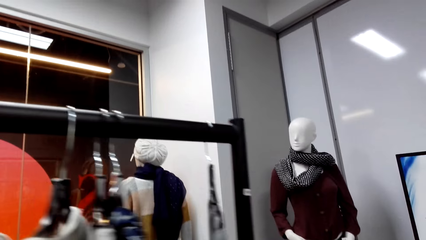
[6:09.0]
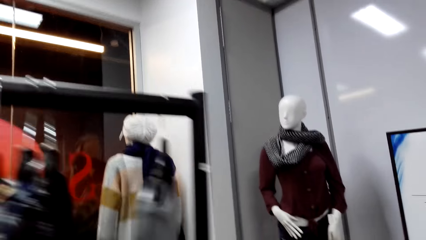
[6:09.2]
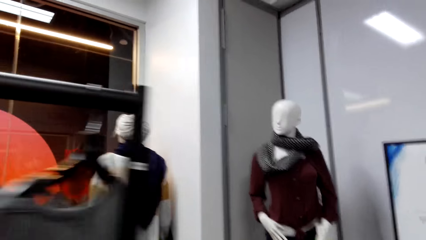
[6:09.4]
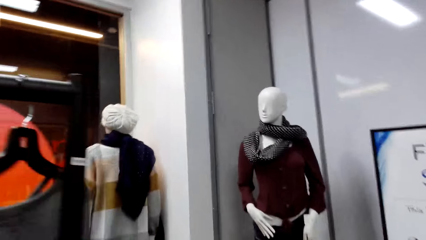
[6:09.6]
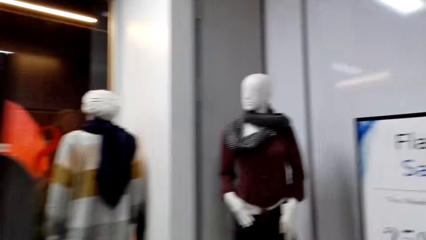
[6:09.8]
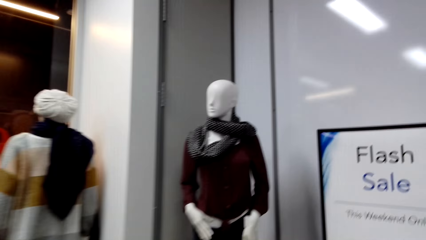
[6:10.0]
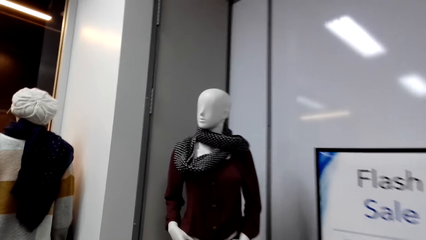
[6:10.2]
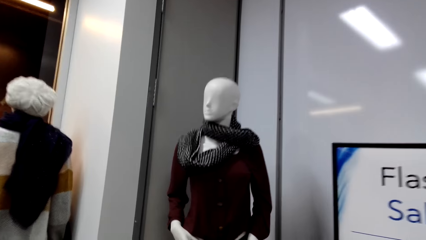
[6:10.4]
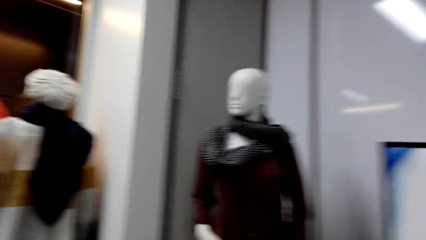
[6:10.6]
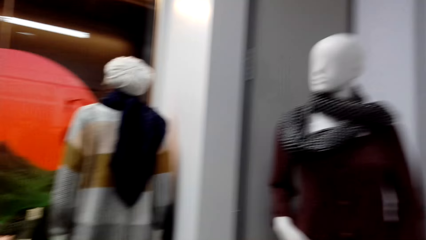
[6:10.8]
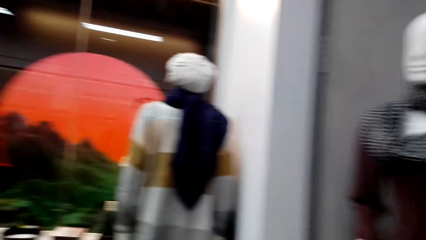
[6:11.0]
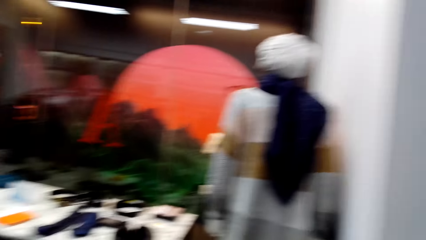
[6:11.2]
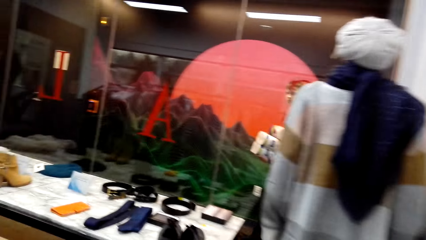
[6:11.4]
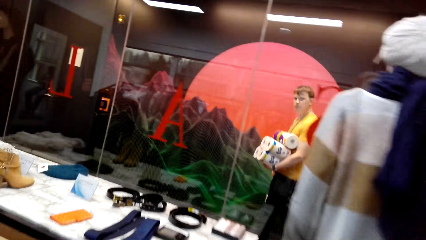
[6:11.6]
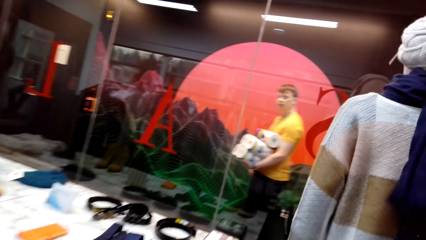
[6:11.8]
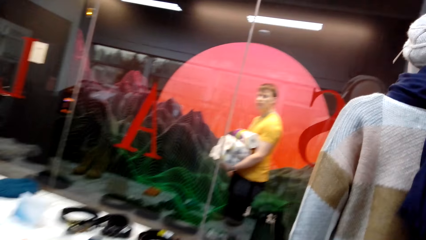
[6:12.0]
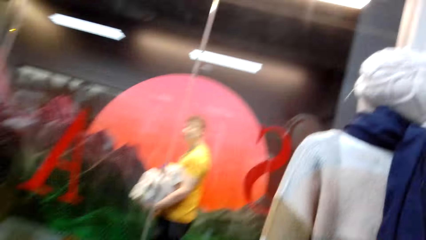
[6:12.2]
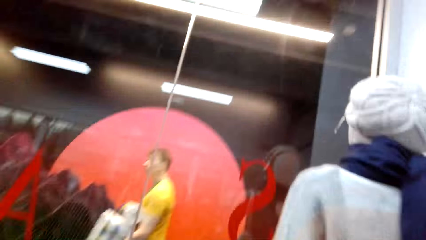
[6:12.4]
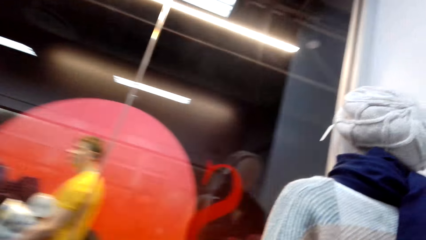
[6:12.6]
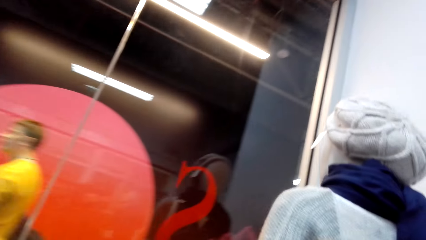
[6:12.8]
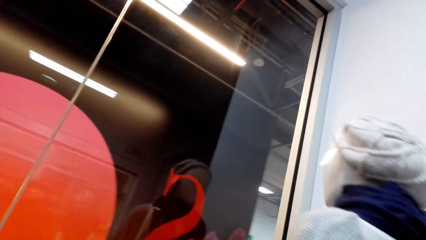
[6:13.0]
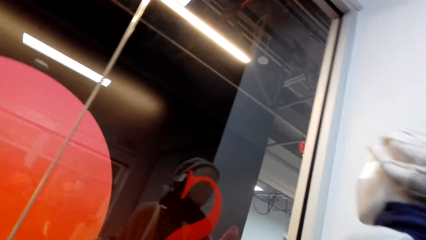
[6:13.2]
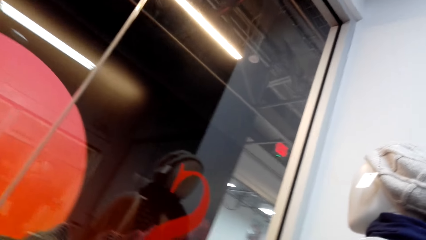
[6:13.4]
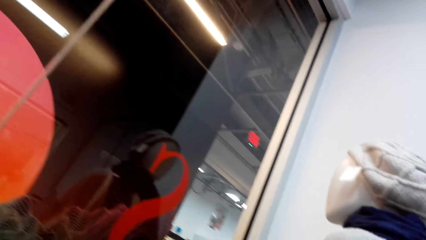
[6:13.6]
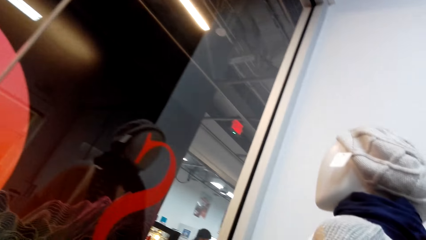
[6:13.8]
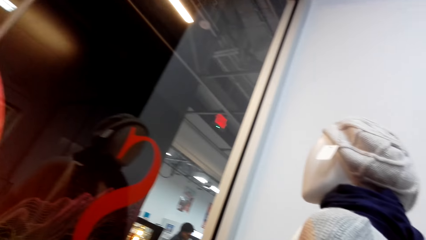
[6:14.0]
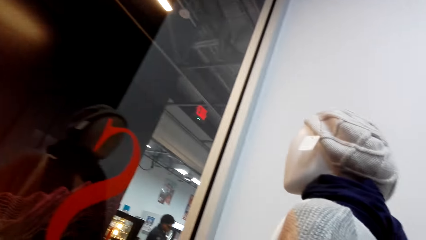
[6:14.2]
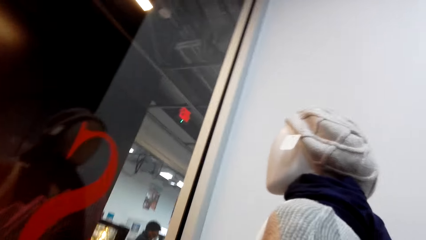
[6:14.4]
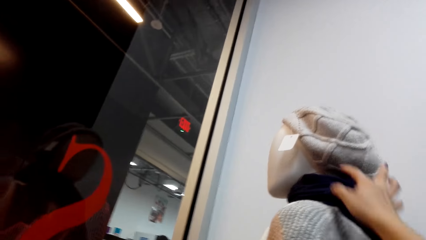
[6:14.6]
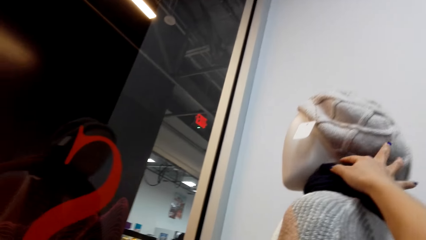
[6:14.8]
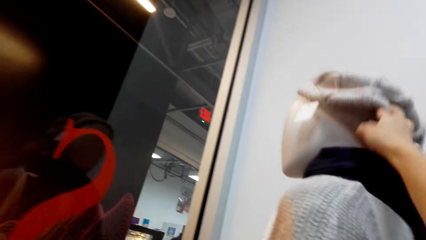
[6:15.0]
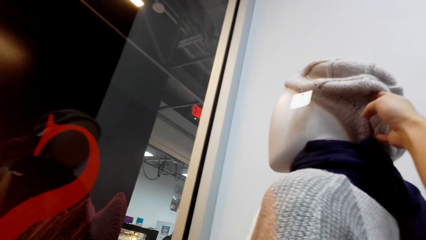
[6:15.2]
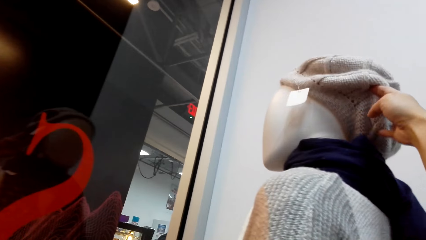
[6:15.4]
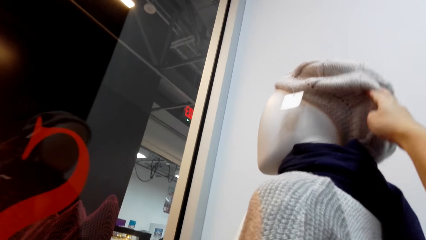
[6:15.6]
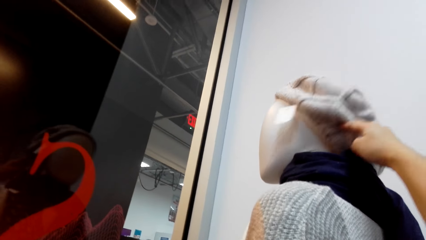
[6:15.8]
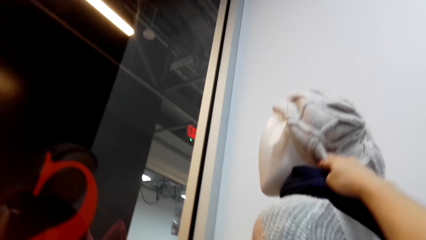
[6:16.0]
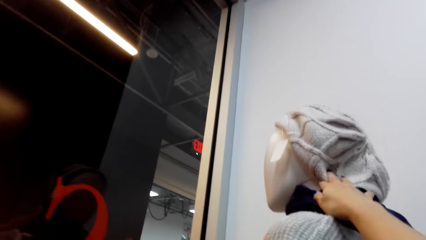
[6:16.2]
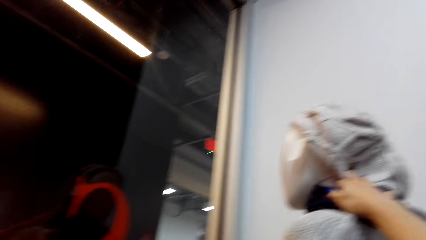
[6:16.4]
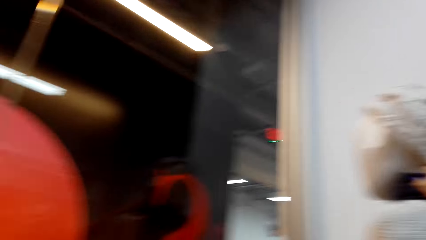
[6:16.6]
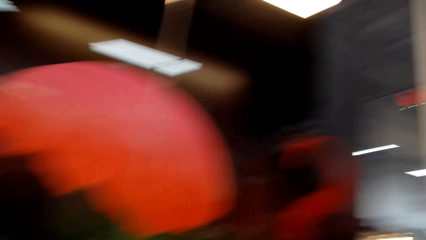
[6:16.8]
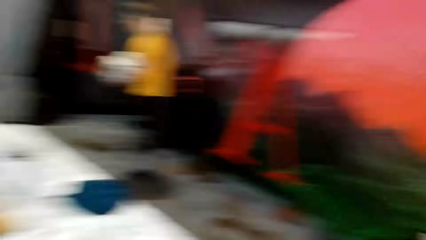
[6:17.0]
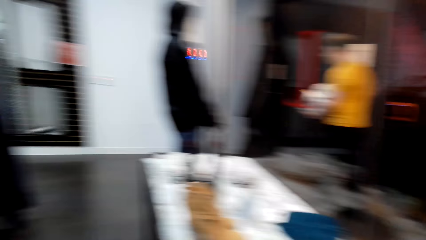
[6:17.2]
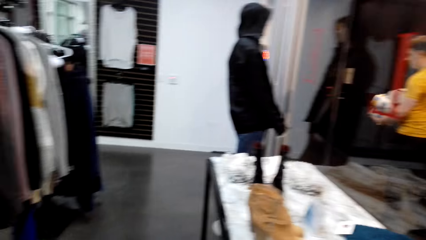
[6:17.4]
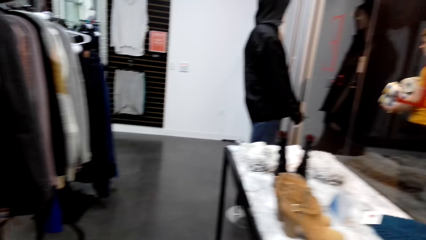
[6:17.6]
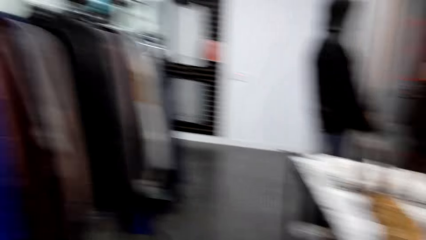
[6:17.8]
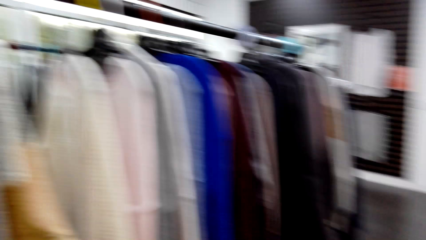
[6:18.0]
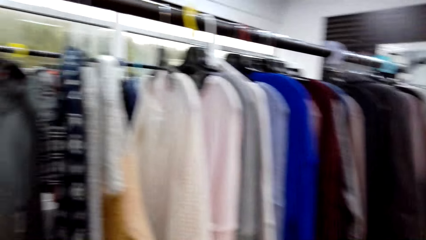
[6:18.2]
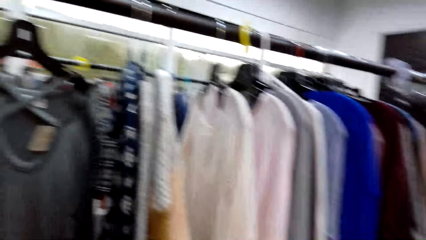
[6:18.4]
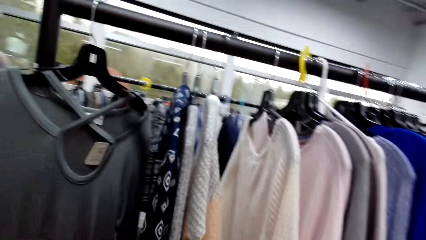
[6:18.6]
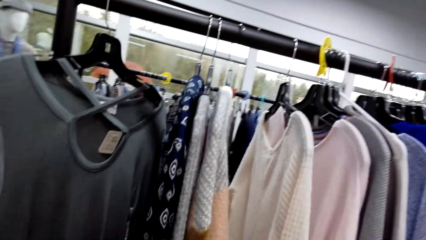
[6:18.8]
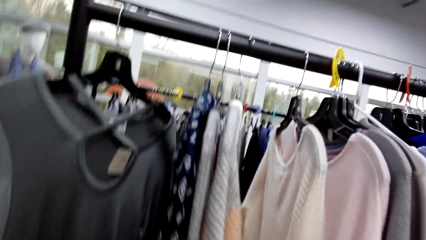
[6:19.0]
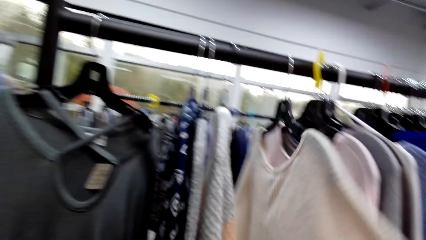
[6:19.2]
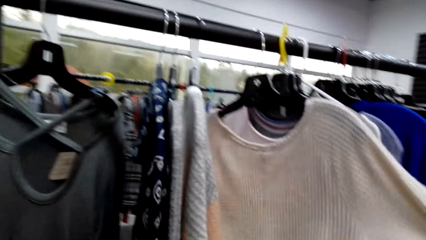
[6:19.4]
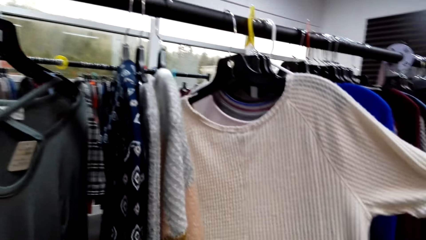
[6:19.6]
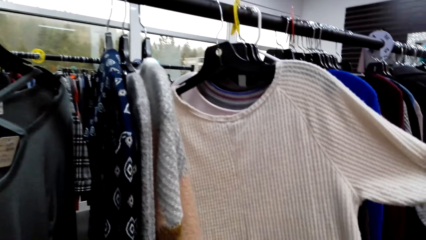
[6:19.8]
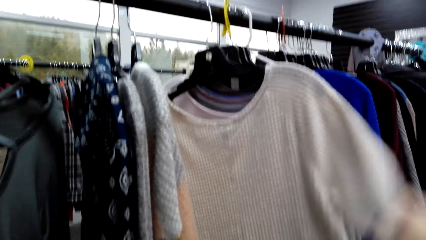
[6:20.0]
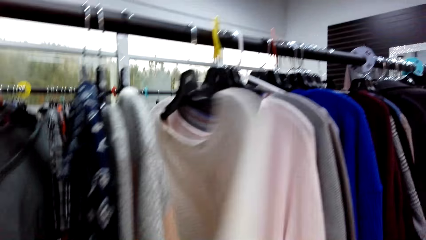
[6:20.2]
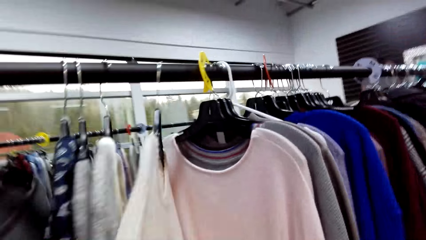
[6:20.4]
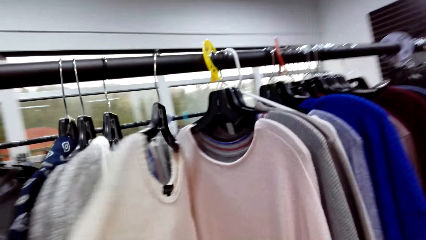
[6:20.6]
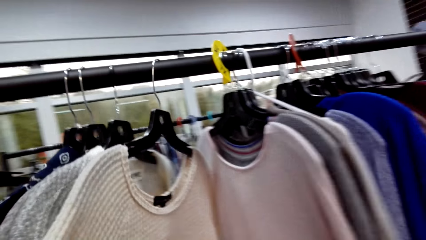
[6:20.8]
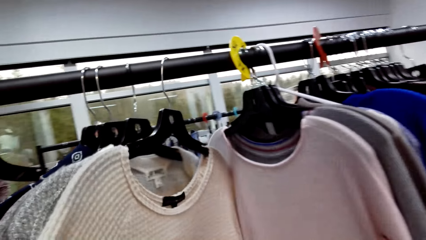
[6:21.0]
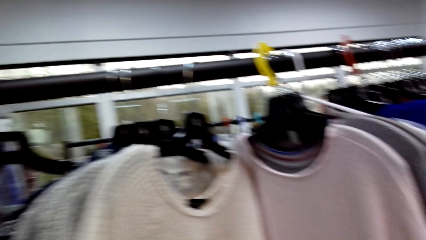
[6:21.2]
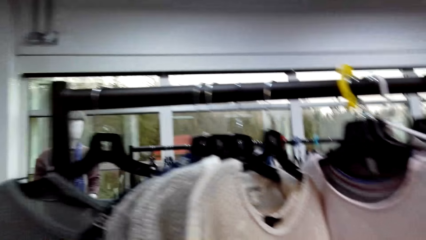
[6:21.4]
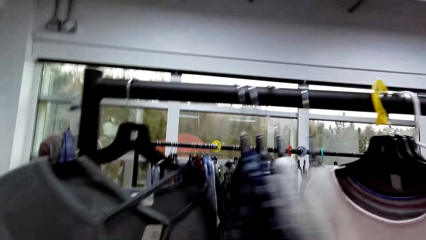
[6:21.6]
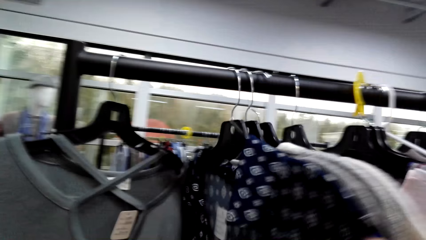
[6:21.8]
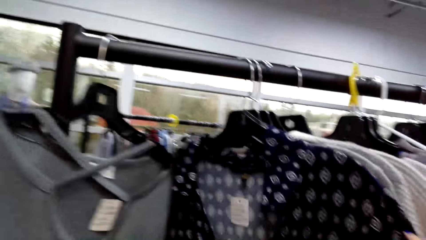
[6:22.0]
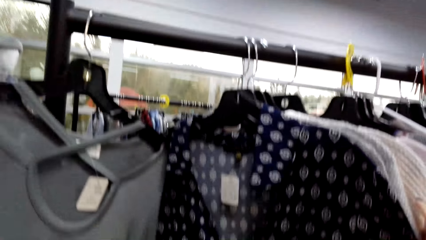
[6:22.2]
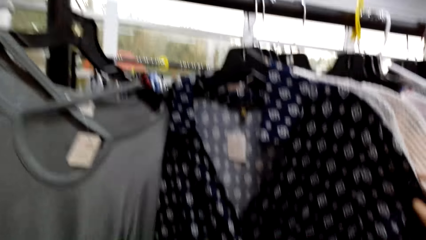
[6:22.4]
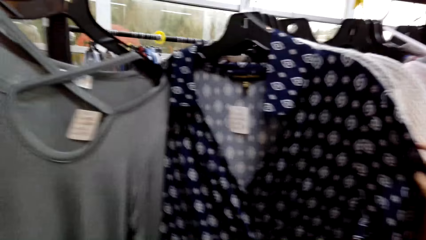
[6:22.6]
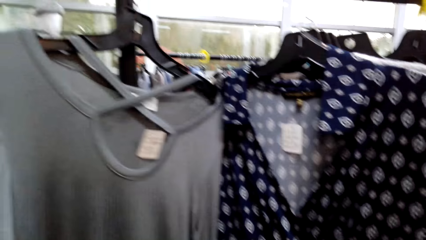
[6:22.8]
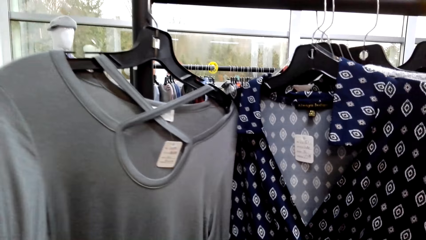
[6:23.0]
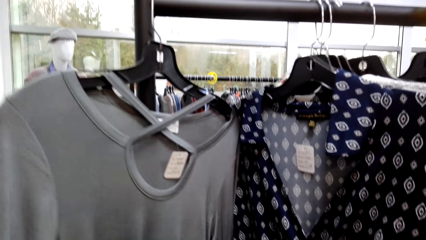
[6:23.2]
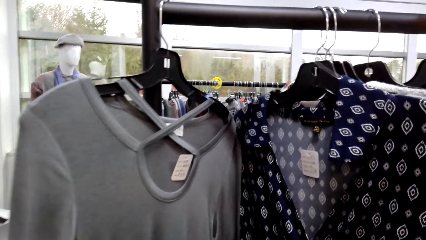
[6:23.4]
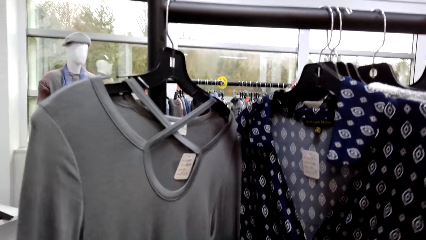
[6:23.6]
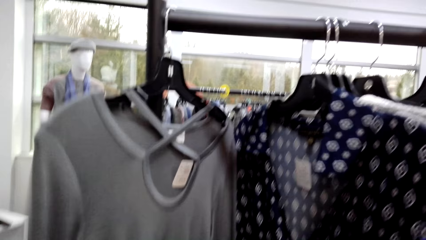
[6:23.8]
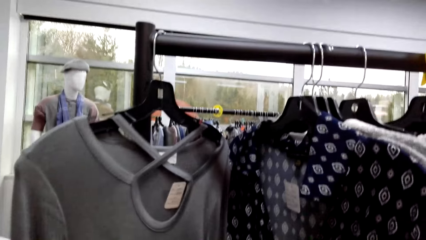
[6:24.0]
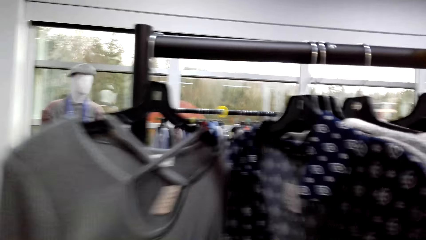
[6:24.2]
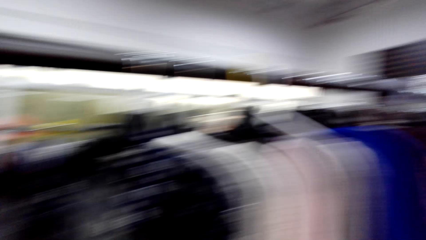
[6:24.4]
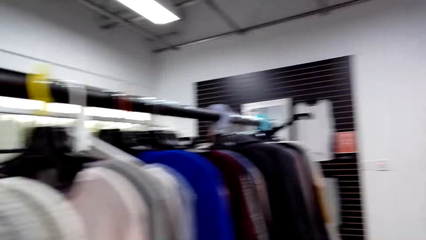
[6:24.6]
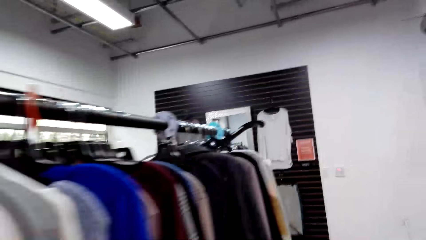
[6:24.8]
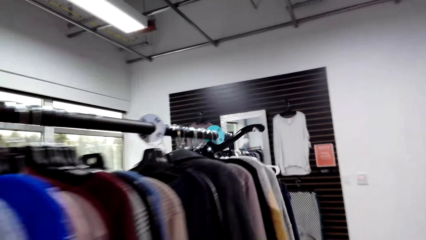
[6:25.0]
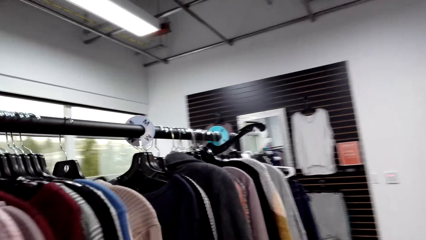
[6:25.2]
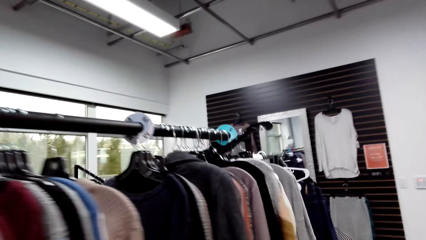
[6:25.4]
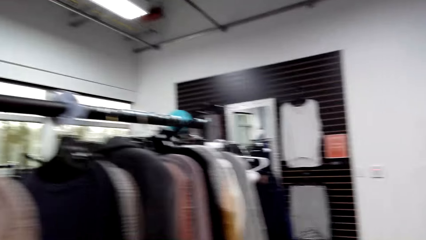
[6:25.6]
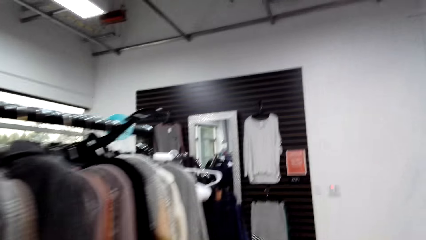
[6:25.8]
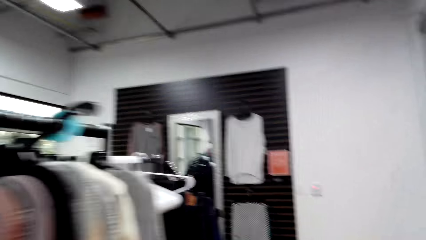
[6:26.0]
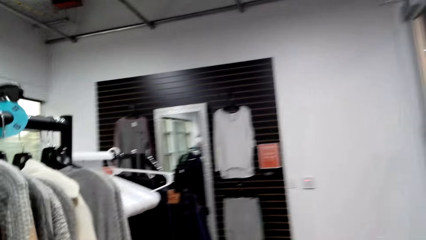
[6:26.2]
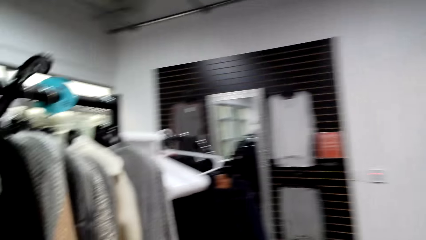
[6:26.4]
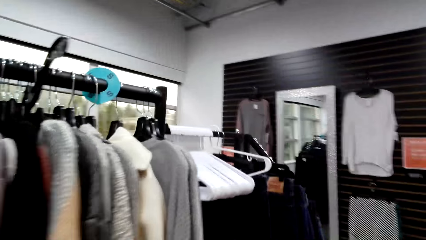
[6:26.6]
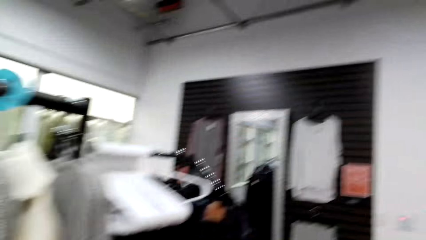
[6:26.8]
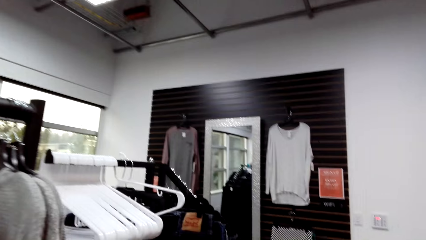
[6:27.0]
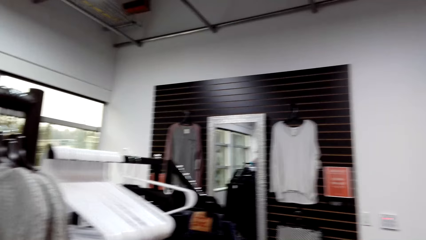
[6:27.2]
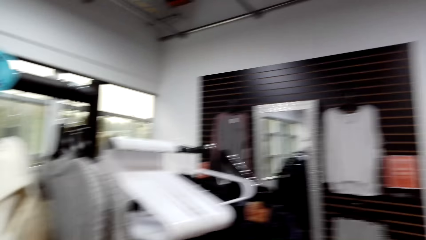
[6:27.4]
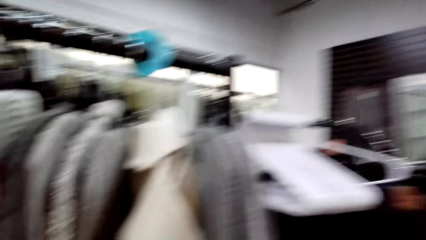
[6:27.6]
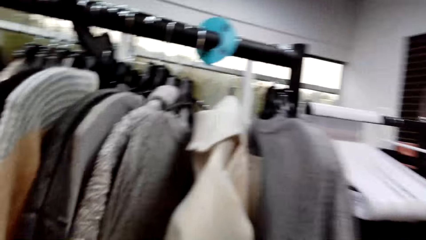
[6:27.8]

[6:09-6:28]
The camera wearer walks in the clothes store. They check out the mannequin. They touch a thread hat on the mannequin. They murmur. They look around. They look at a cloth on the rack stock. They look at another cloth on the rack stock. They walk in the clothes store.
